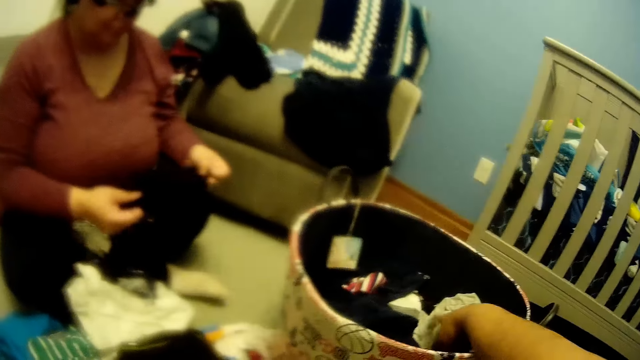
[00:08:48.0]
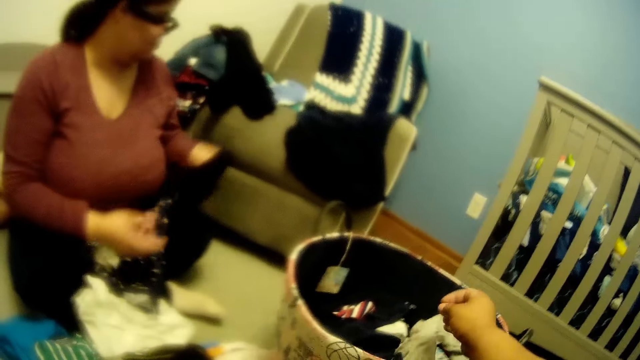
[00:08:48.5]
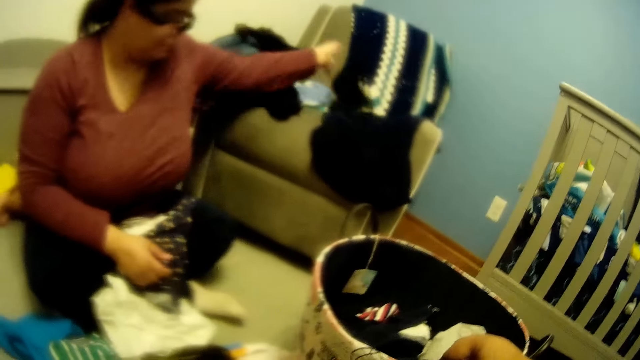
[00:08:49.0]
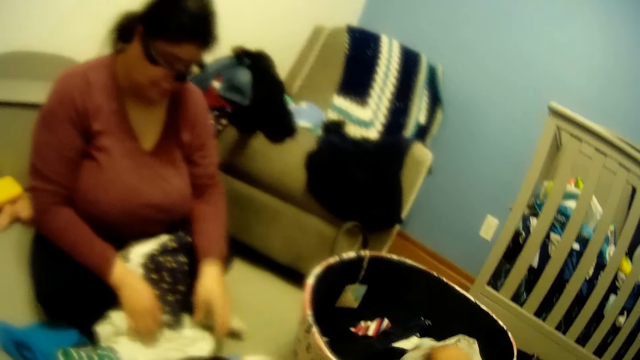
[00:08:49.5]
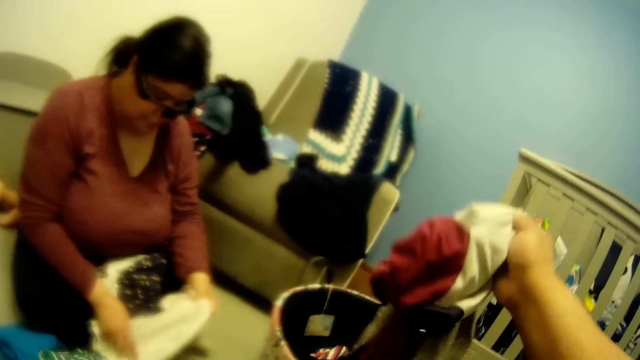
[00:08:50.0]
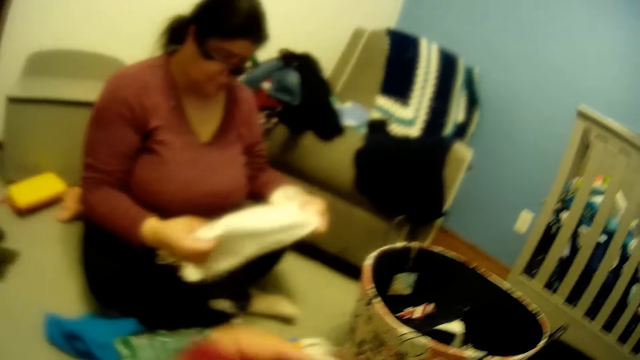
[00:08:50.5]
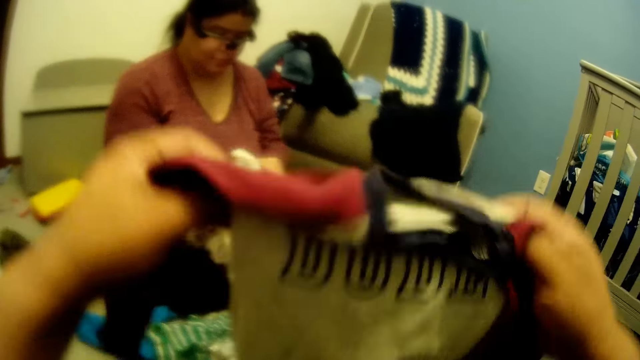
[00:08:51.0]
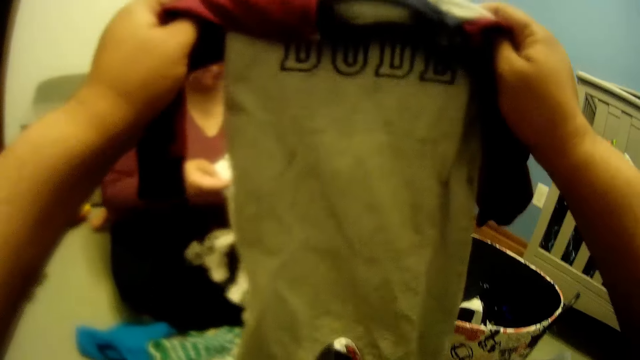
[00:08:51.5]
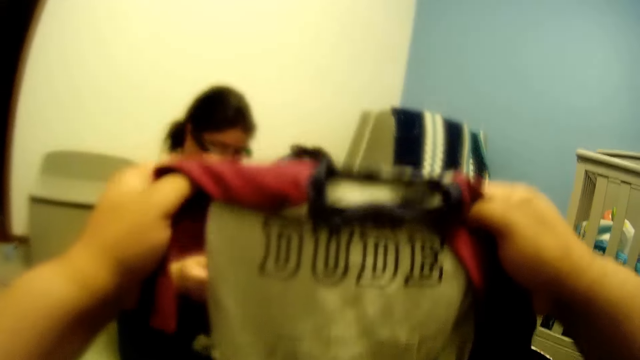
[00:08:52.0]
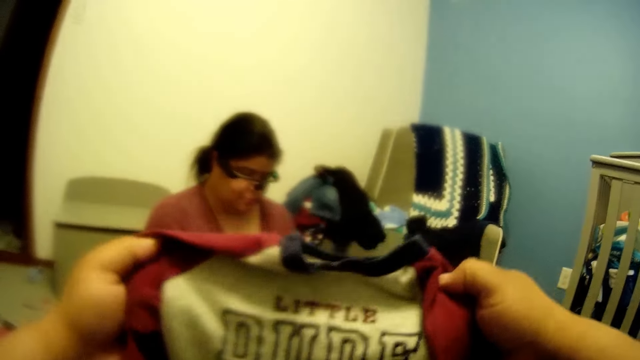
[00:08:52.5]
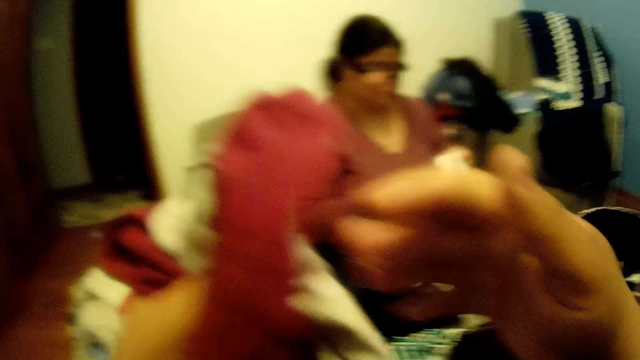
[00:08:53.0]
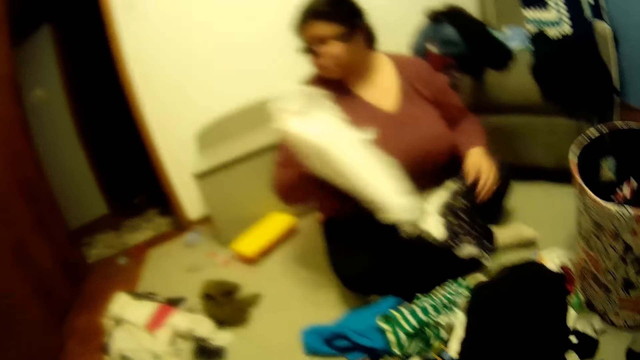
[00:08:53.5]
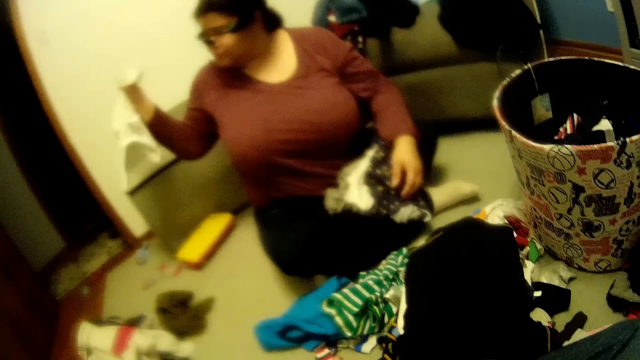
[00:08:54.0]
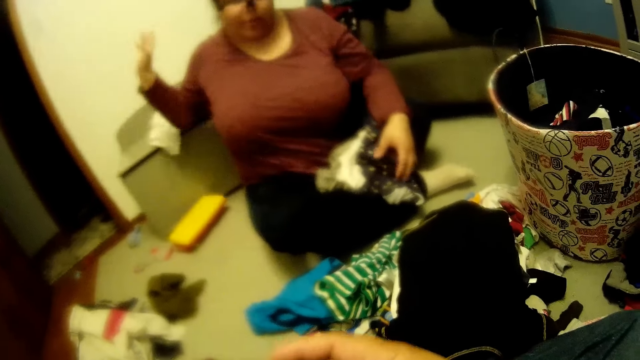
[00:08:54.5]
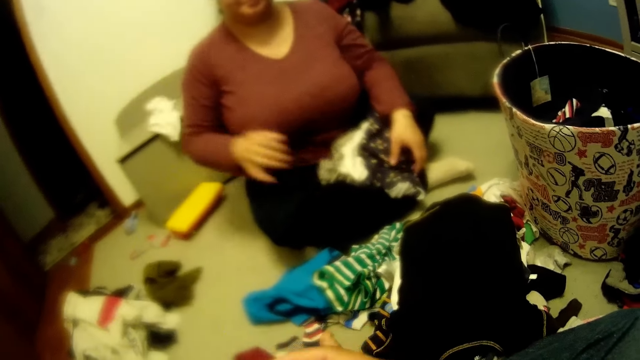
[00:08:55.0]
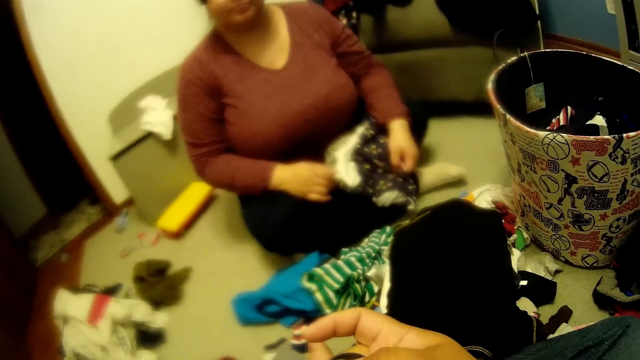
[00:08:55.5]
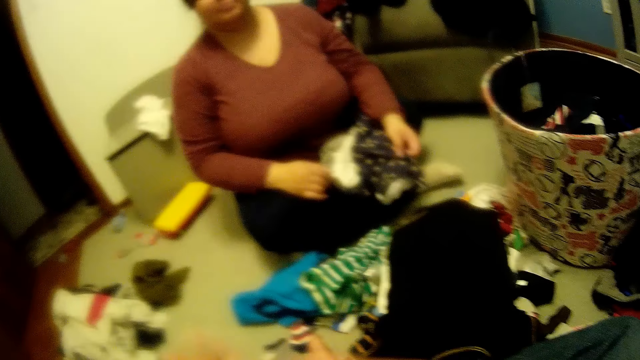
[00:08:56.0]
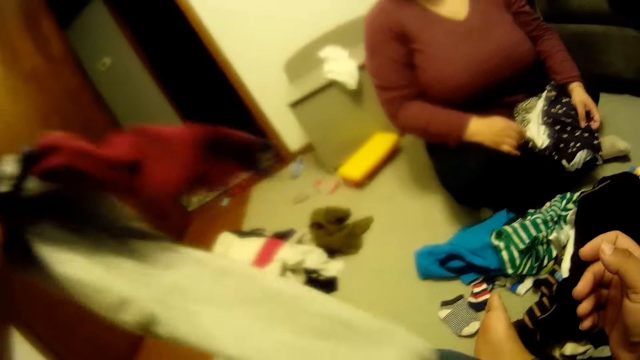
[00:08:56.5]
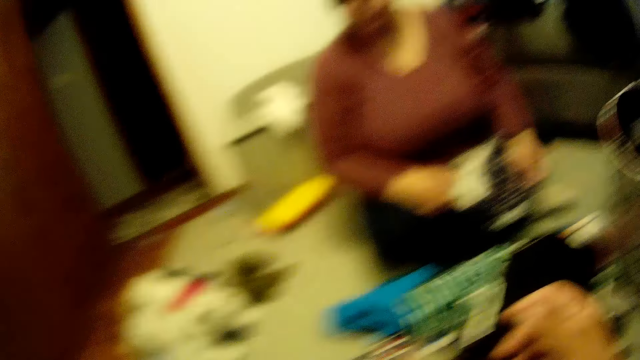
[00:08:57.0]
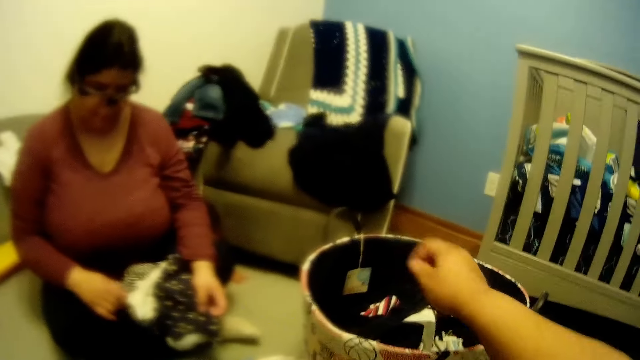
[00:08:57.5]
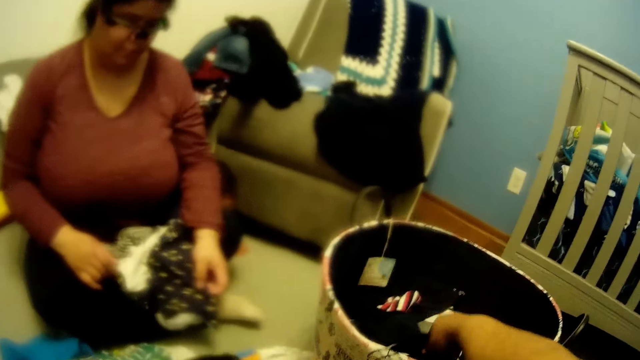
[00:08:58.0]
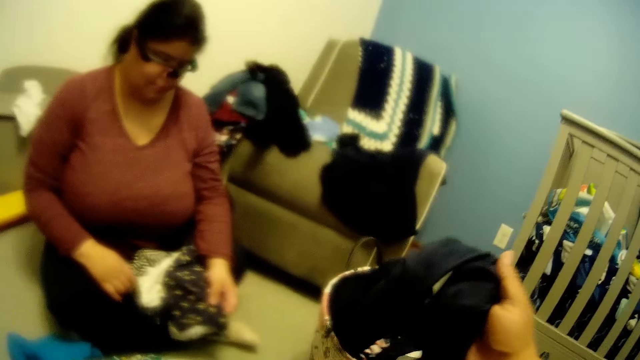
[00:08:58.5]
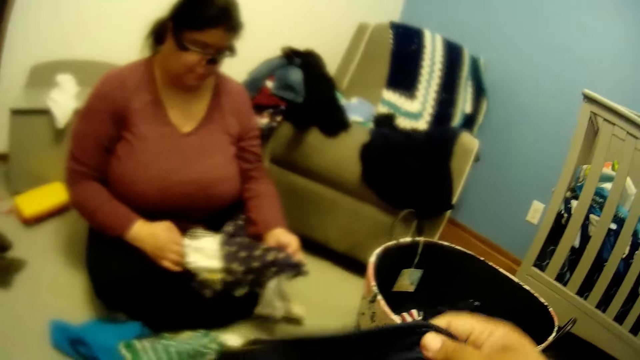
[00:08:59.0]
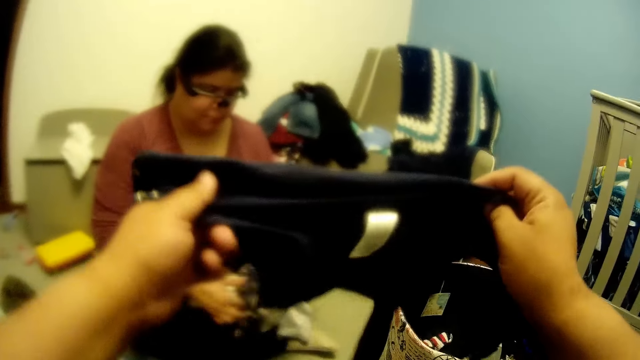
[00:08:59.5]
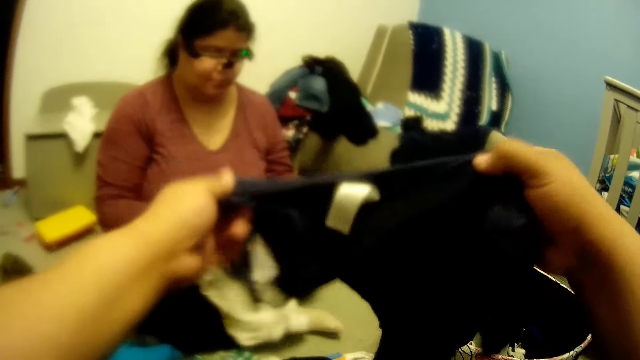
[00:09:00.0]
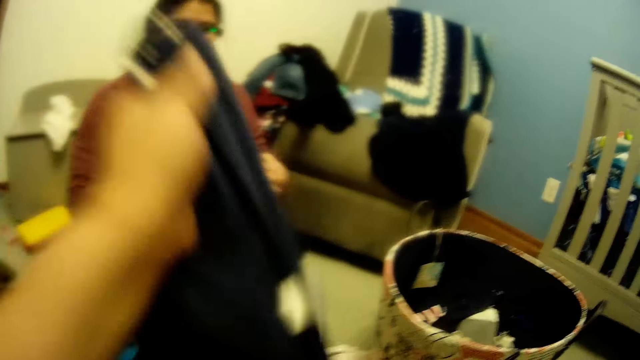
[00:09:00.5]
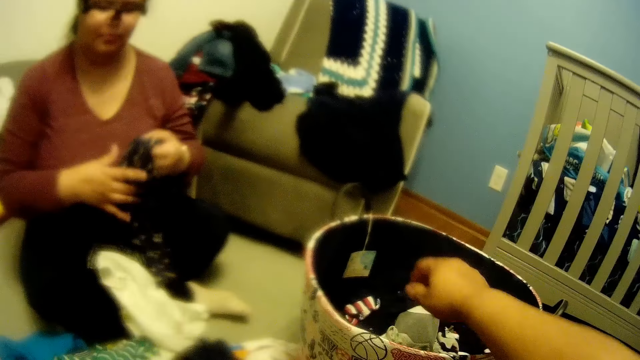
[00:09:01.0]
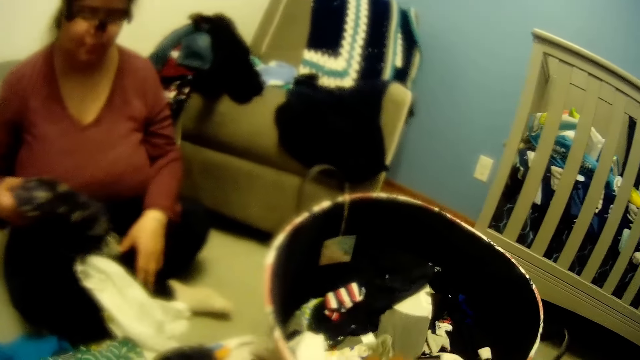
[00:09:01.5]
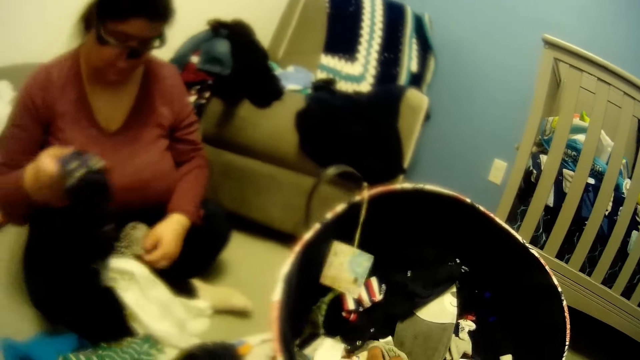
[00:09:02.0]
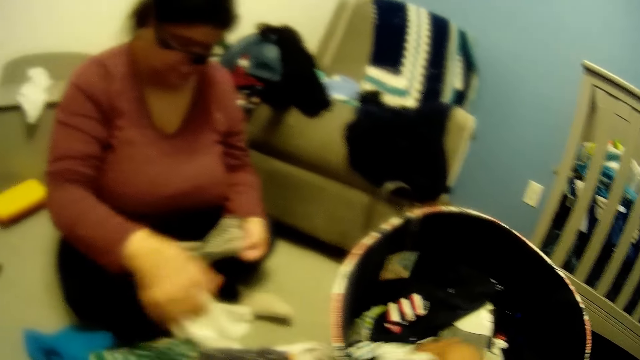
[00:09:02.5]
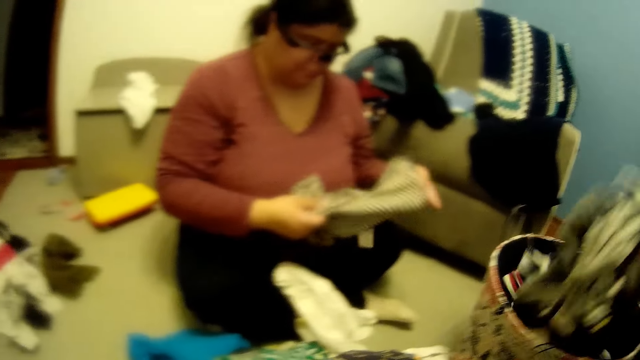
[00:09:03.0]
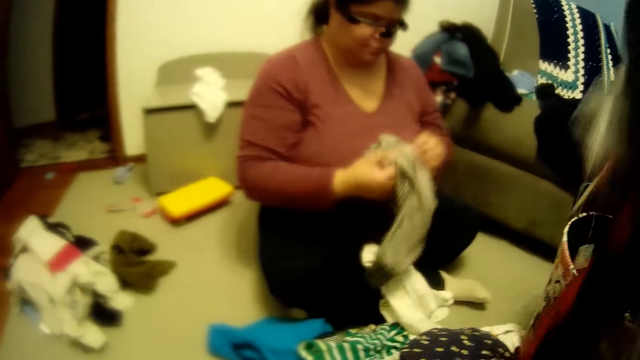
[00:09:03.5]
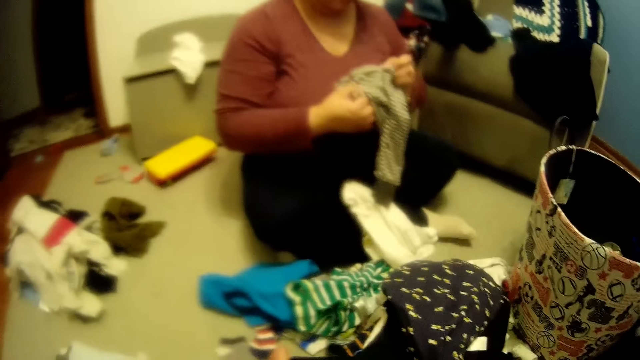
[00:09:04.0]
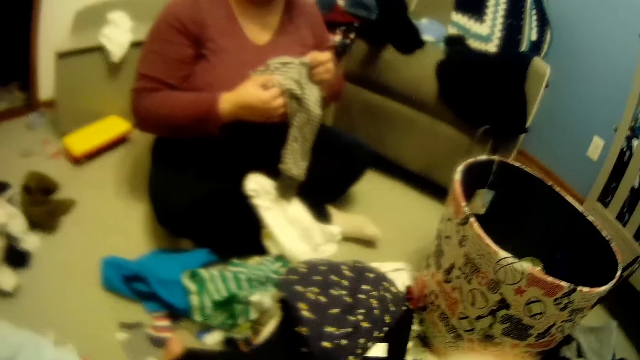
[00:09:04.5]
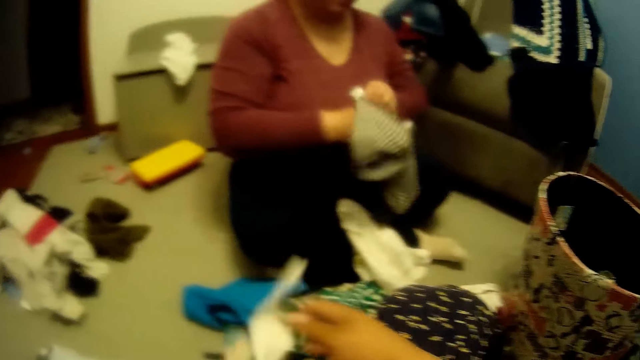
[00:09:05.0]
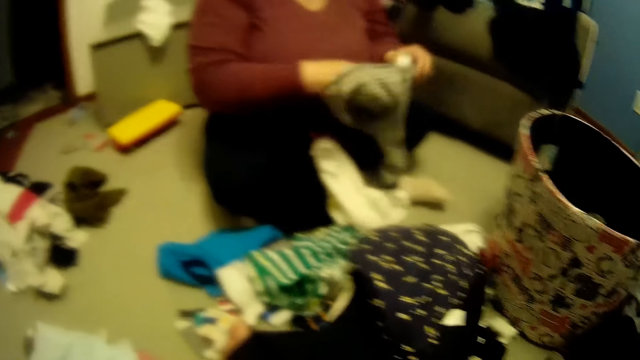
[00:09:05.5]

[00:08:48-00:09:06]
The lady moves clothes from the floor. The camera wearer removes clothes from the basket. They pull back the basket of clothes.

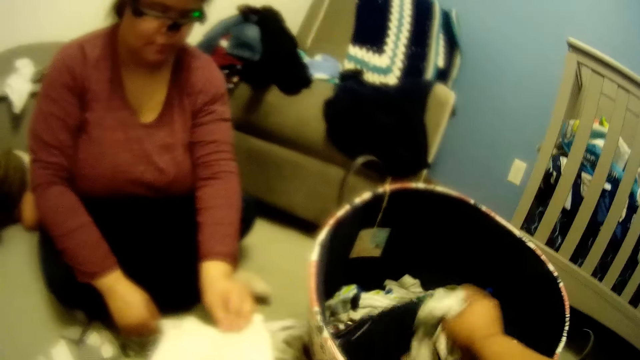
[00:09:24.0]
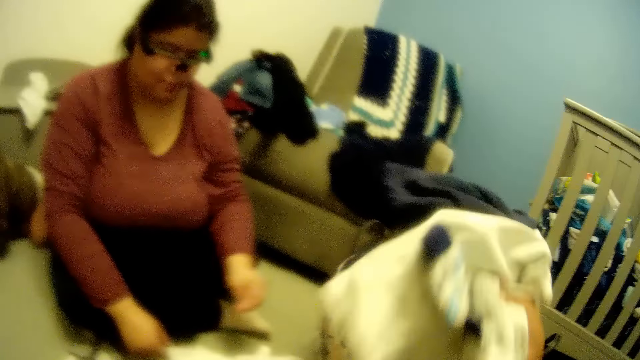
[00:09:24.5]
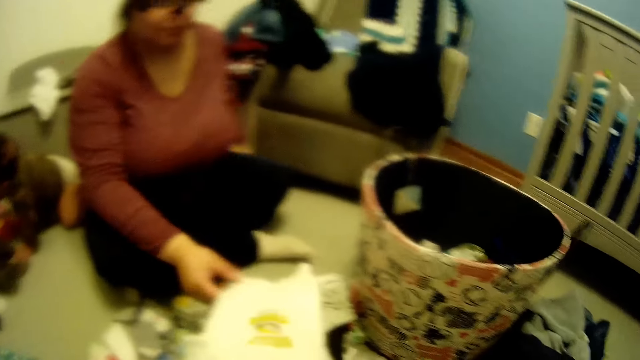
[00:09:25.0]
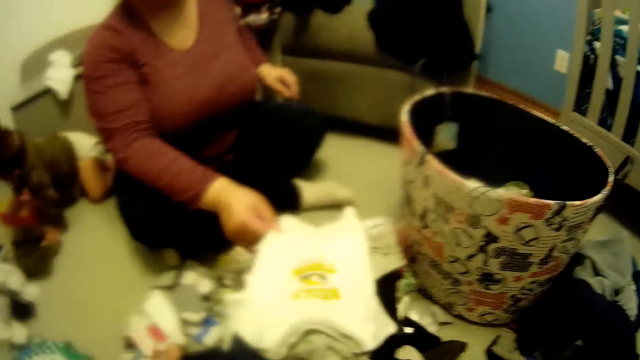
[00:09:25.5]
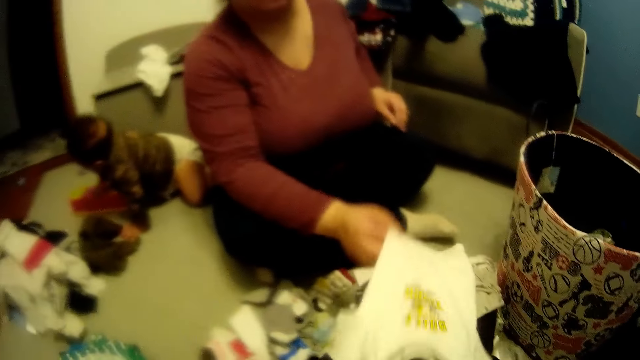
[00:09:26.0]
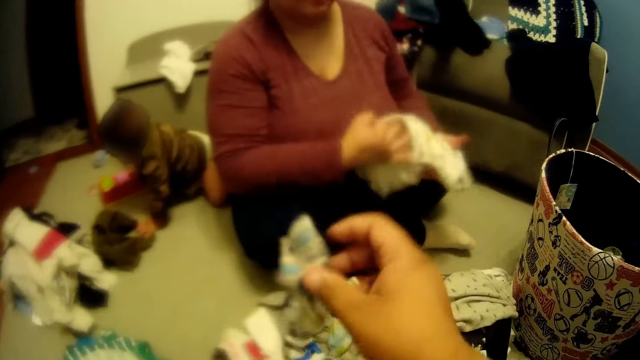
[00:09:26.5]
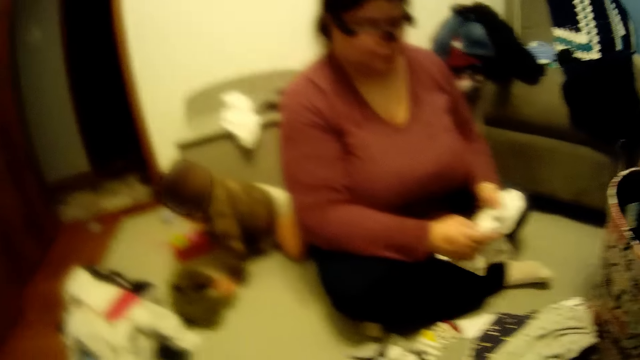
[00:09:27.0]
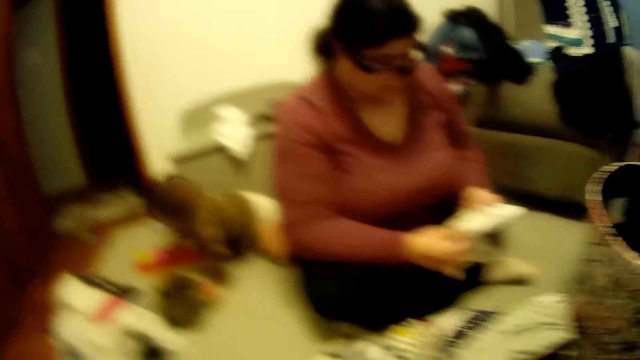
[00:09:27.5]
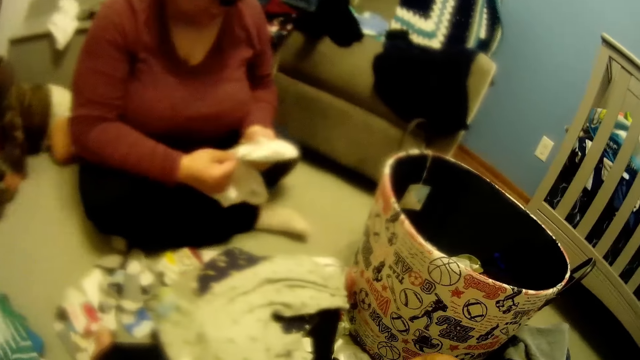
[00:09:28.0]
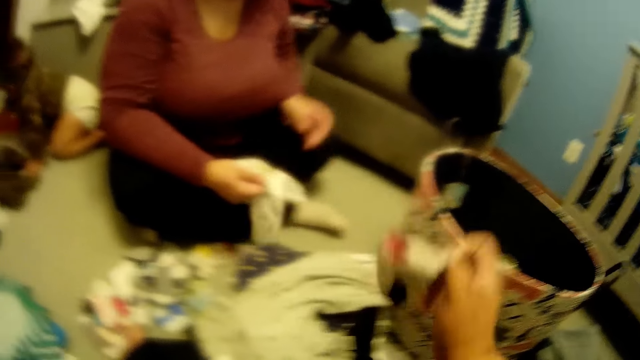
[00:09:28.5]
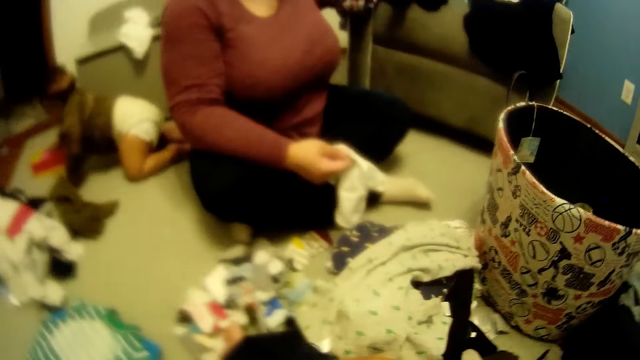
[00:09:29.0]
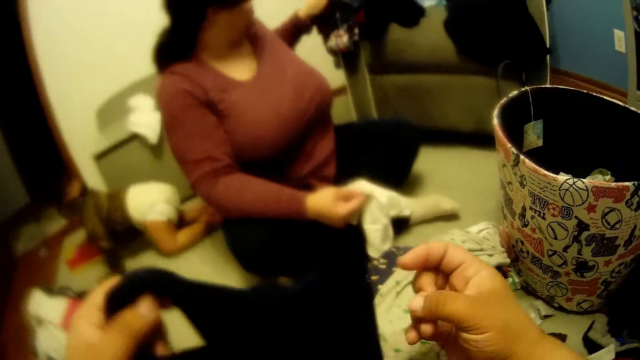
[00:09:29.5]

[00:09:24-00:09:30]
The camera wearer picks clothes from a basket. The woman picks the baby overall from the heap of clothes with her right hand. The camera wearer drops a cloth on the floor with his right hand. The woman holds the baby overall with both hands. The camera wearer drops the cloth on the floor with his right hand. The woman holds the baby overall with her right hand. The camera wearer sorts clothes. He holds an underwear with both hands. The woman holds clothes in her left hand on a chair in the room.
